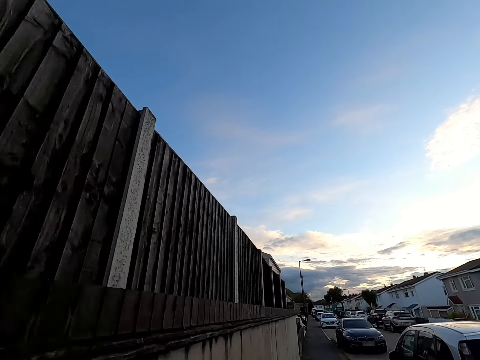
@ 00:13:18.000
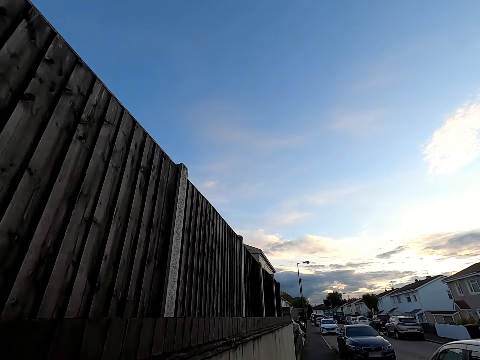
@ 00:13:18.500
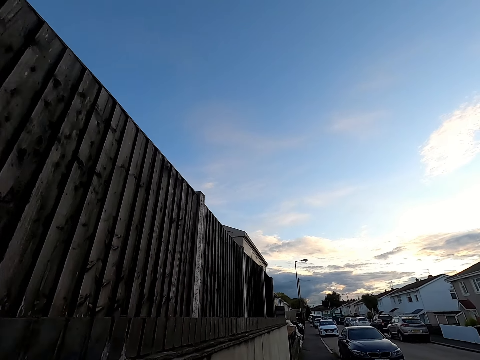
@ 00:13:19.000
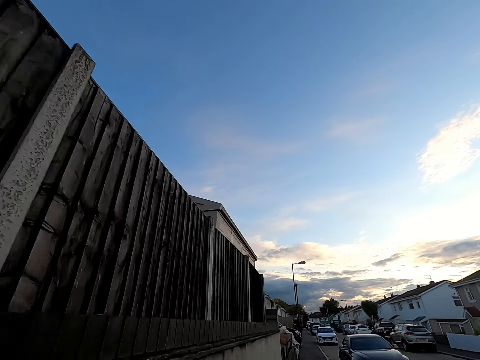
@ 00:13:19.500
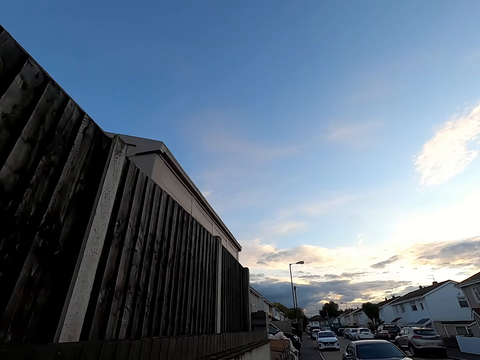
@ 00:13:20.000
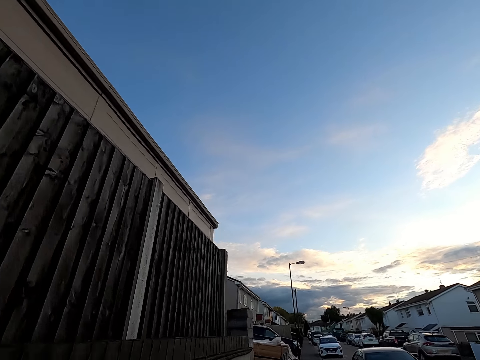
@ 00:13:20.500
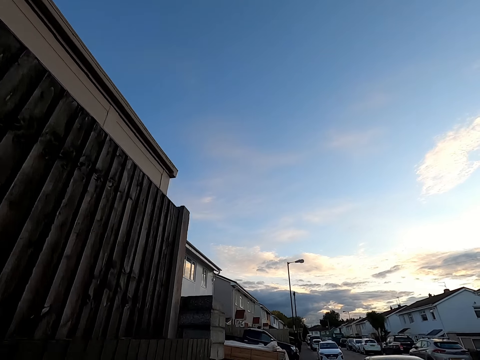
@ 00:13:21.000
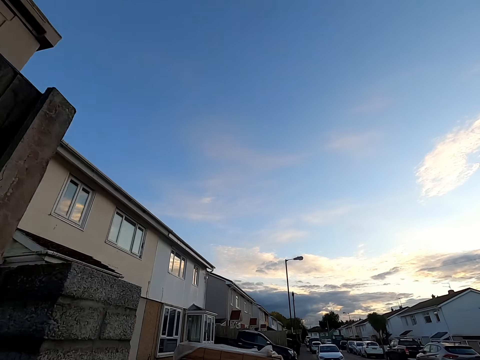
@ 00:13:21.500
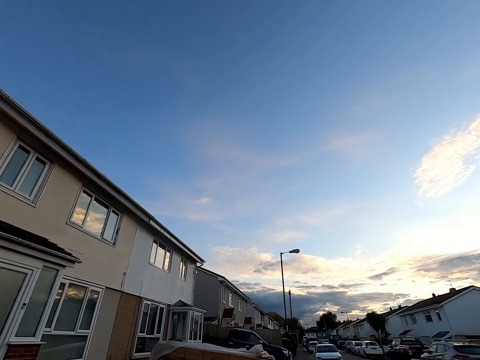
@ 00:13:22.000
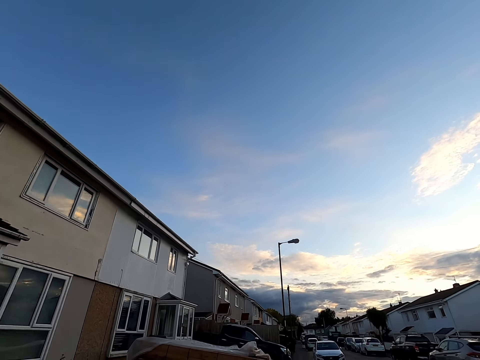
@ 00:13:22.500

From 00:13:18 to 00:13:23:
The camera wearer walks on the roadside sidewalk.

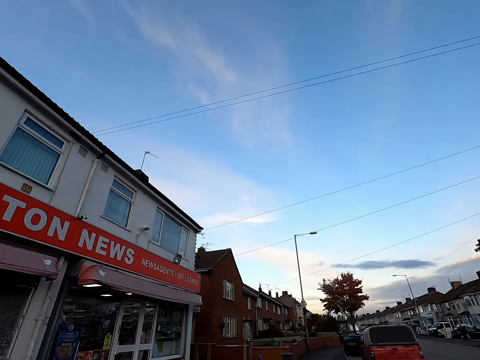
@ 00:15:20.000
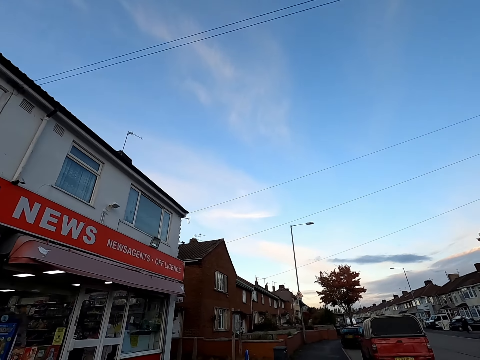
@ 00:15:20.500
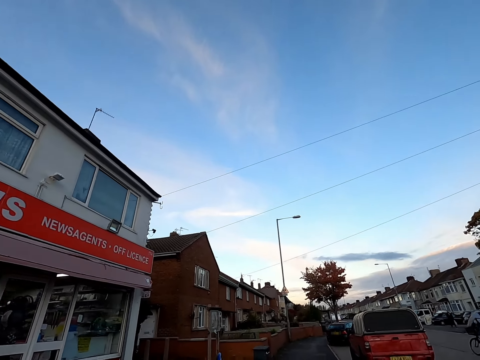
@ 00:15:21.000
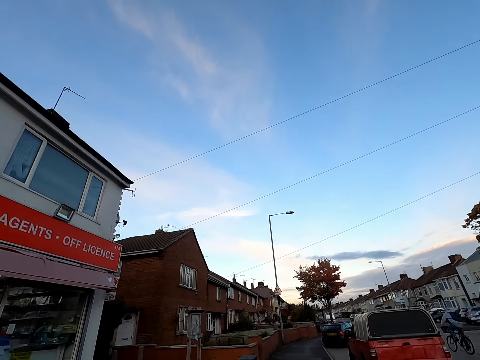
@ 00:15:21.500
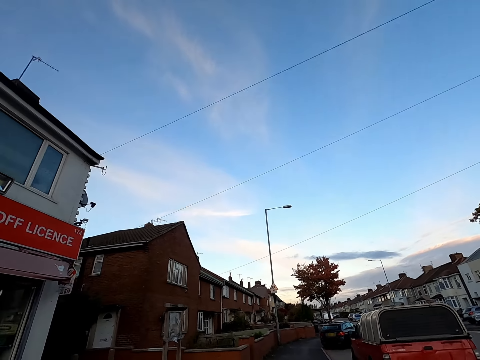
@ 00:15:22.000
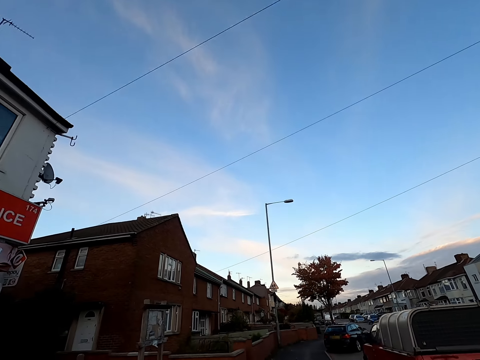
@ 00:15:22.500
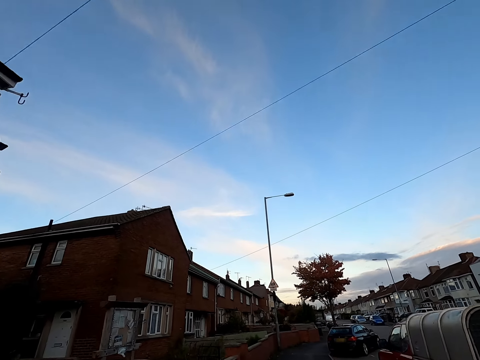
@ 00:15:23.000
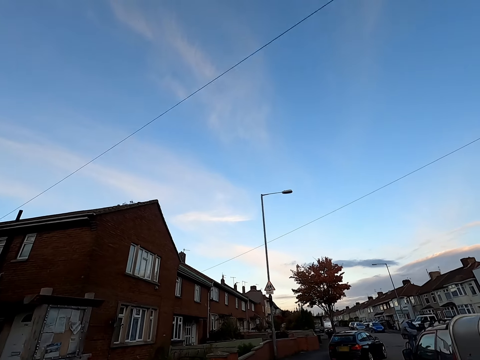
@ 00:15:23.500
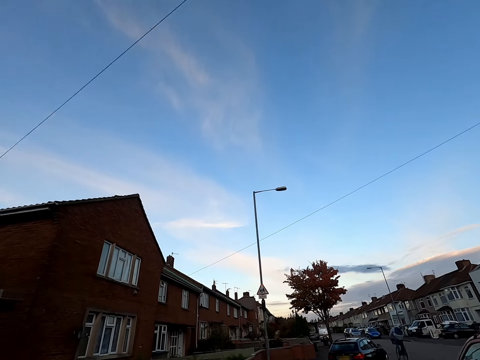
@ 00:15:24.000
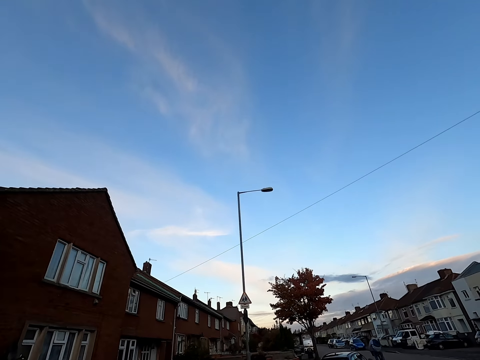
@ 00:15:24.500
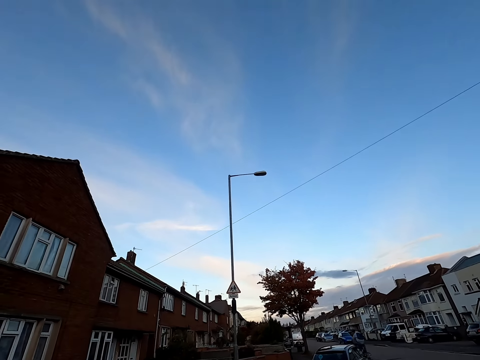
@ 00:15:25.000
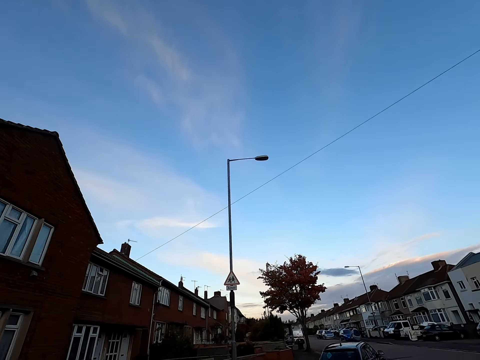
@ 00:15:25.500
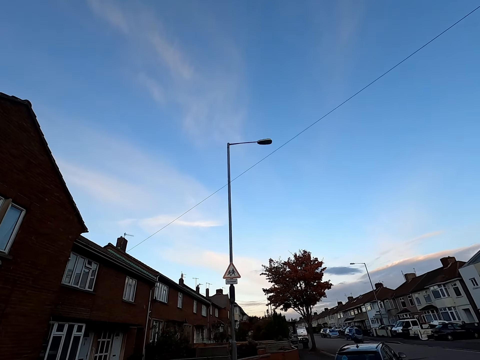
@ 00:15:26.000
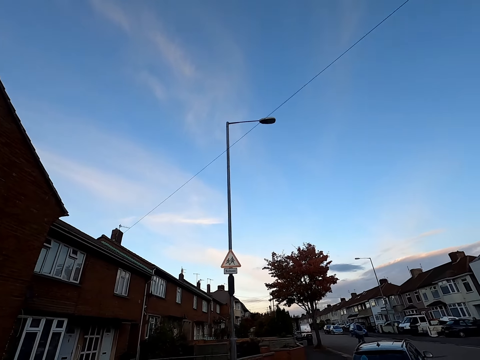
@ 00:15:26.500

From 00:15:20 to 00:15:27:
A man rides a bike.

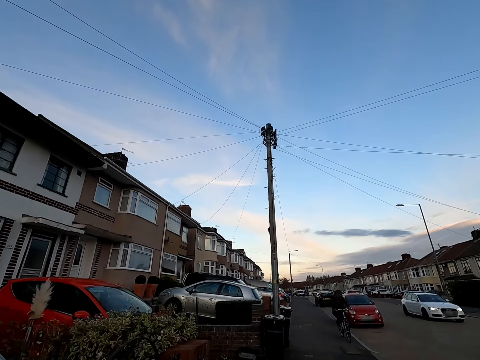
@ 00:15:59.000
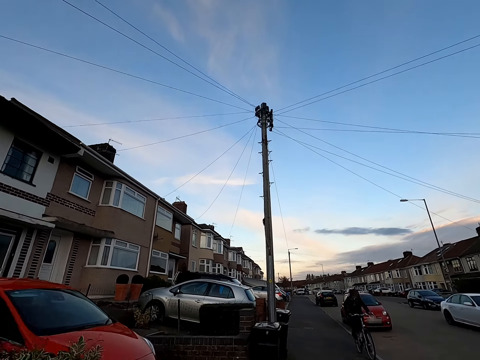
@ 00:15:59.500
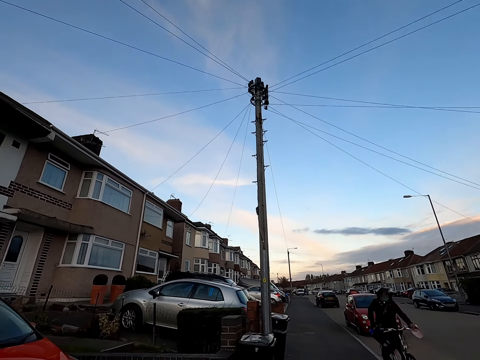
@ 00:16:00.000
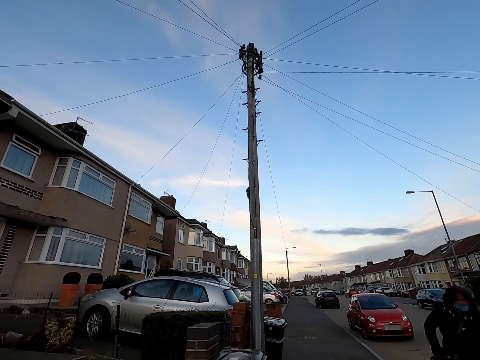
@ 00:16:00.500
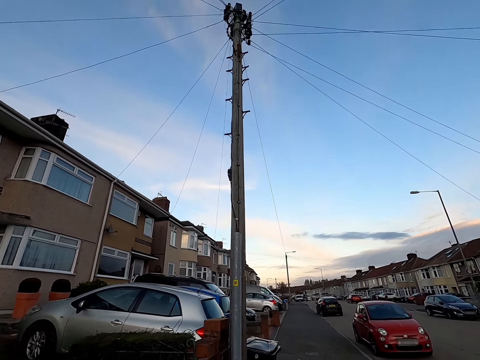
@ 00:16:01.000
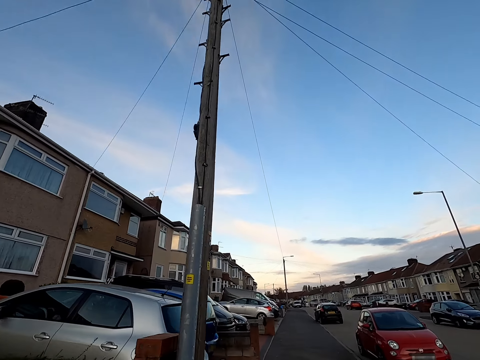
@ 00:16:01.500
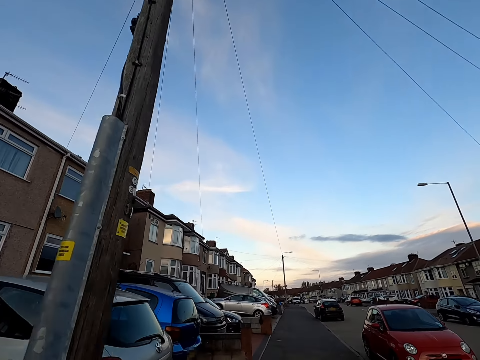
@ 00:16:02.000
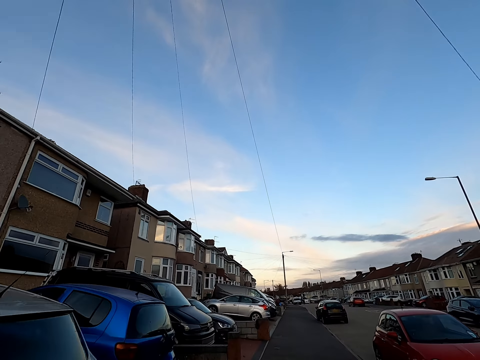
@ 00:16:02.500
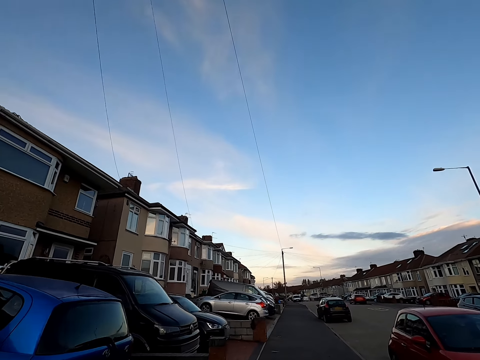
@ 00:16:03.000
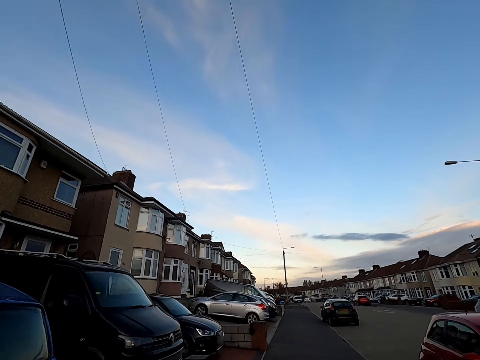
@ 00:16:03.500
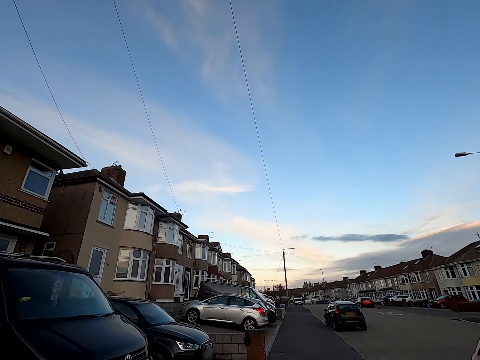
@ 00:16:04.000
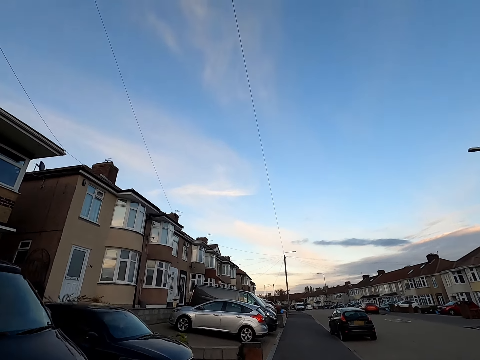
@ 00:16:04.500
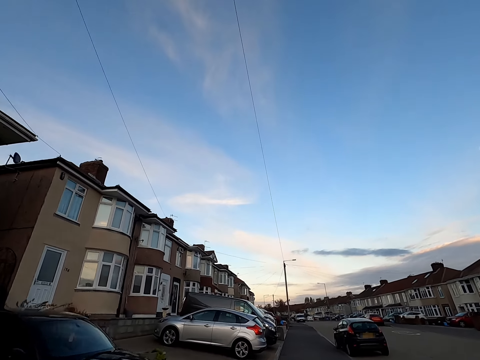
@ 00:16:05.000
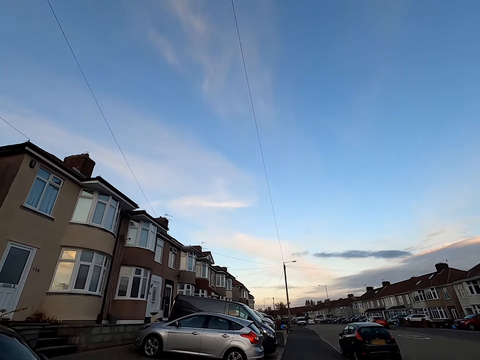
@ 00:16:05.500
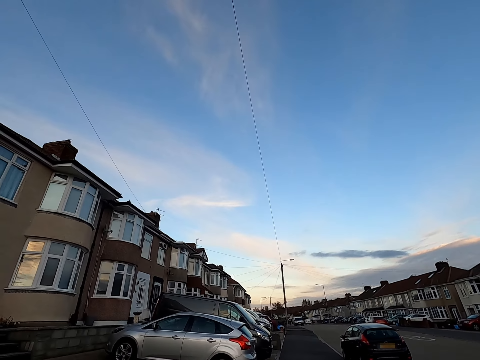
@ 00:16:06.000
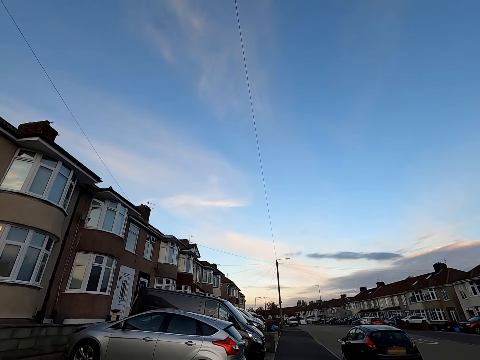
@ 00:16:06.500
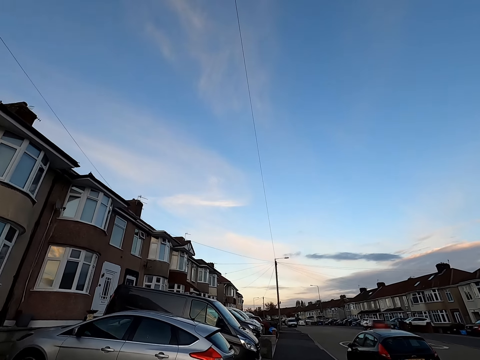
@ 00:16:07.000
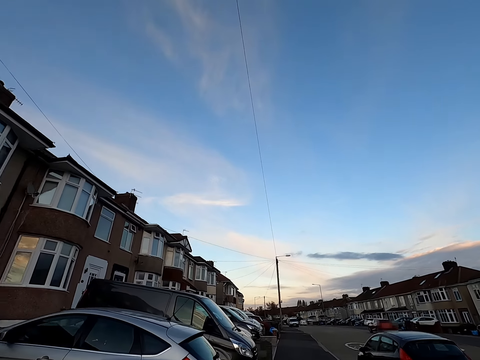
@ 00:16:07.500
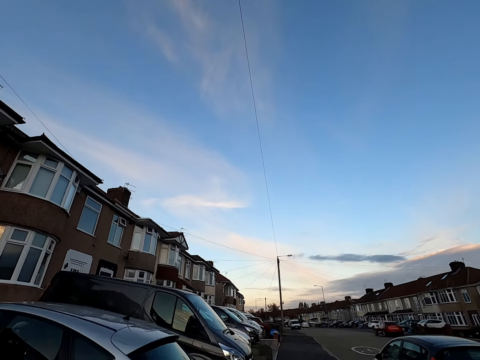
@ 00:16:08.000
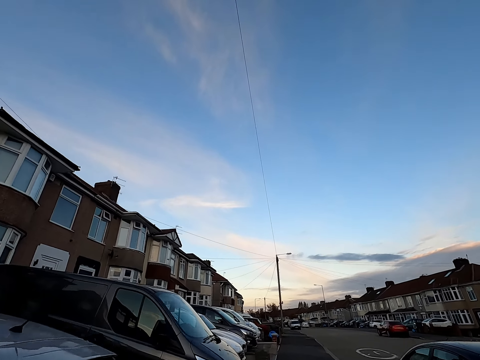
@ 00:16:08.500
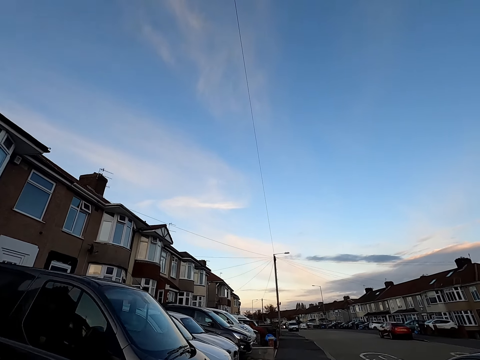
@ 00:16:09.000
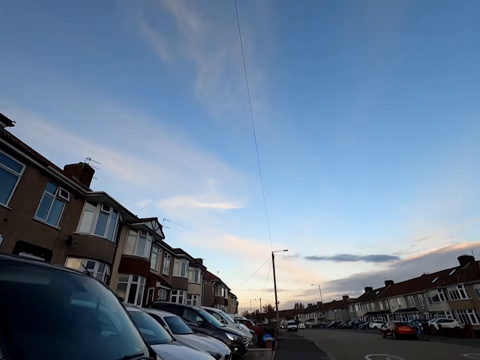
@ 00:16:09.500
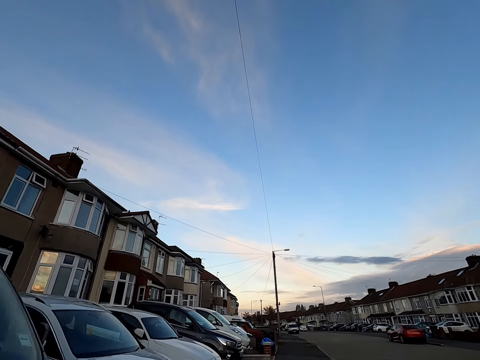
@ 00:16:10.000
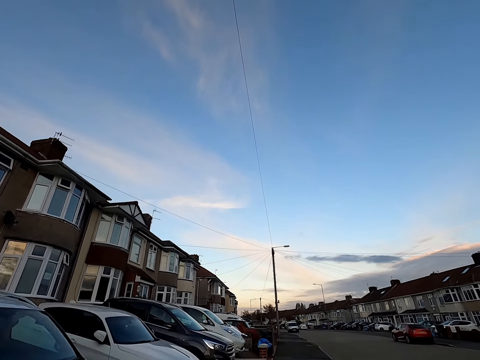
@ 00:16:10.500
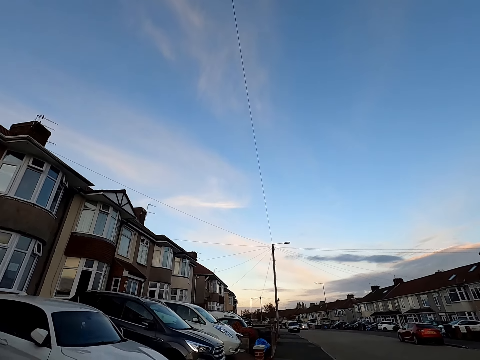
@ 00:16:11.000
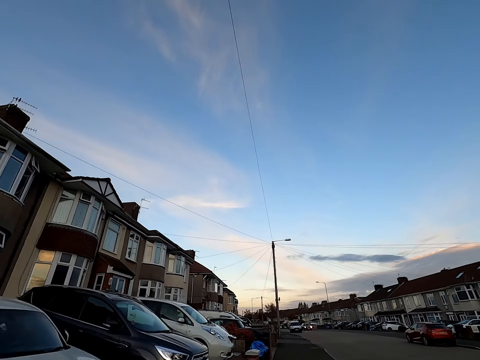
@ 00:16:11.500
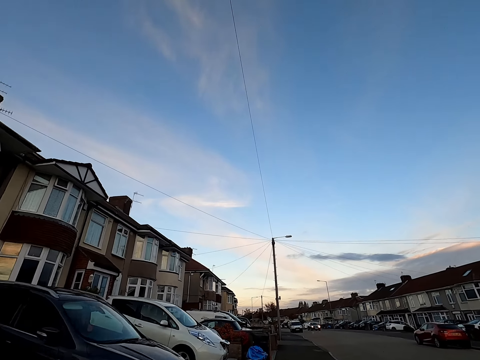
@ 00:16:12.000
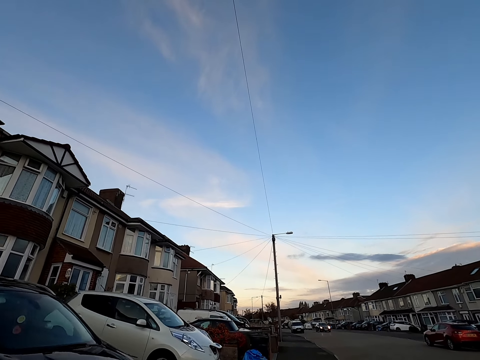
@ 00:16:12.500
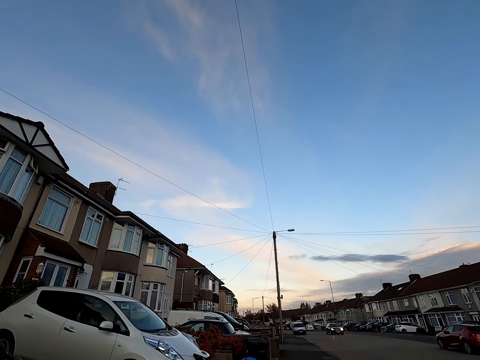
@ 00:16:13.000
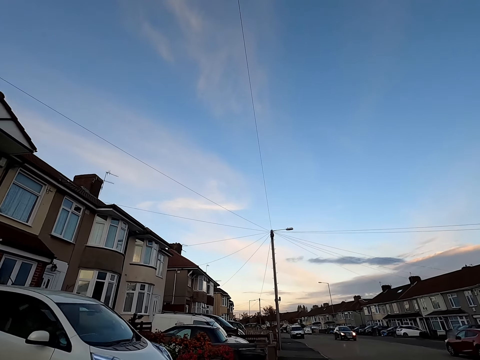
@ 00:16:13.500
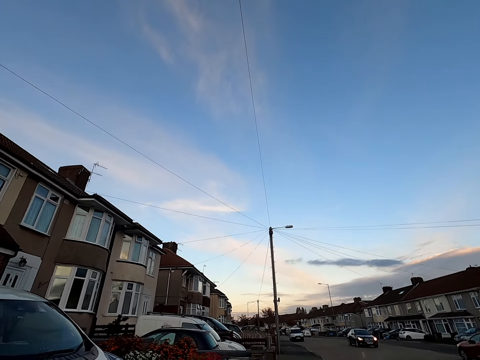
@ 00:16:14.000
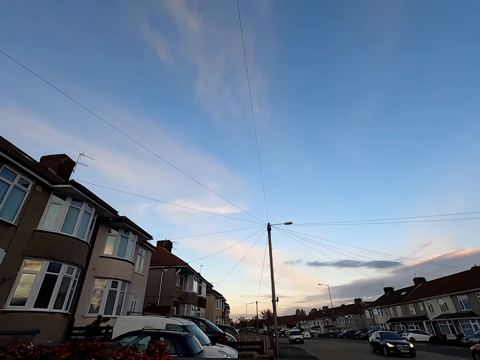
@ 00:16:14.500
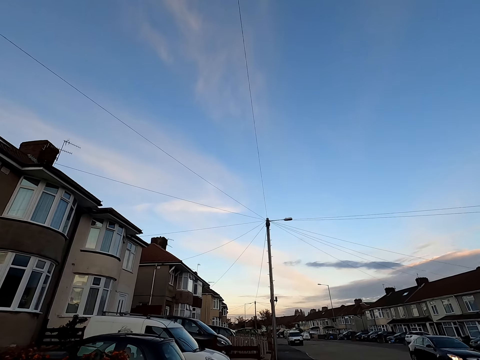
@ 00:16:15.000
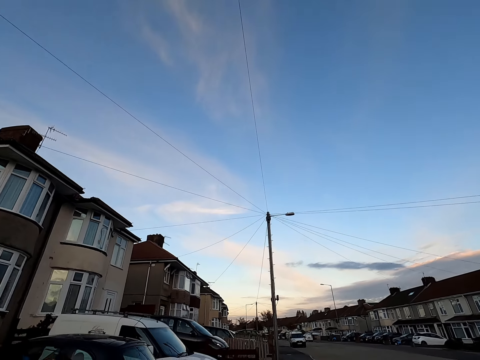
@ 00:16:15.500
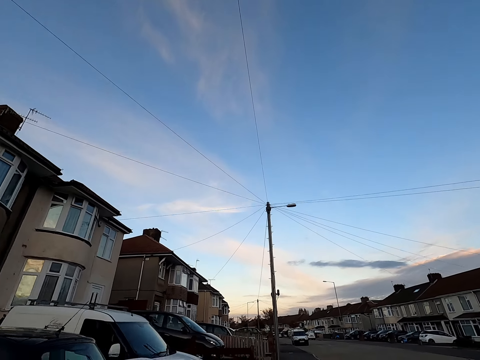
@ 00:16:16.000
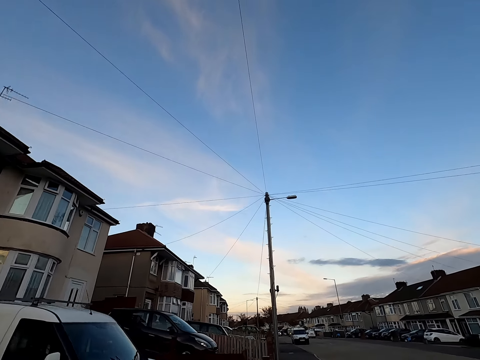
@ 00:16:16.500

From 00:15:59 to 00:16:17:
A man rides past the camera wearer on a bike. A car drives past them.
